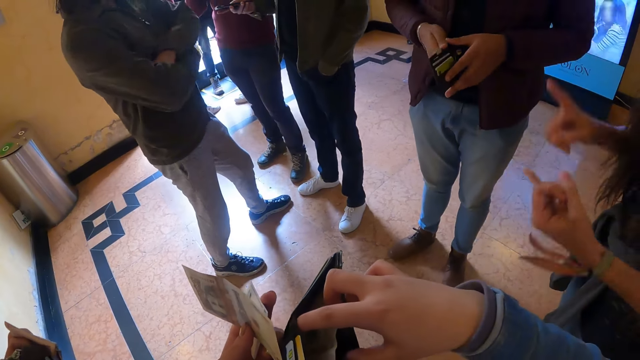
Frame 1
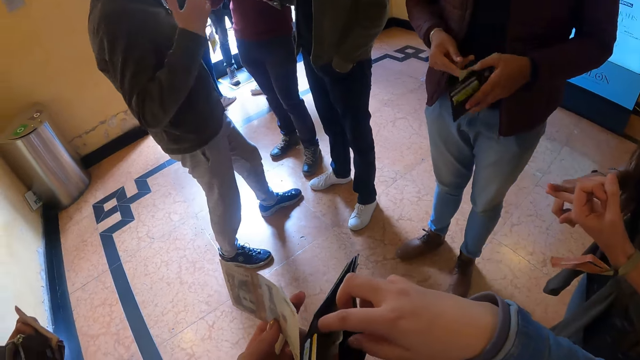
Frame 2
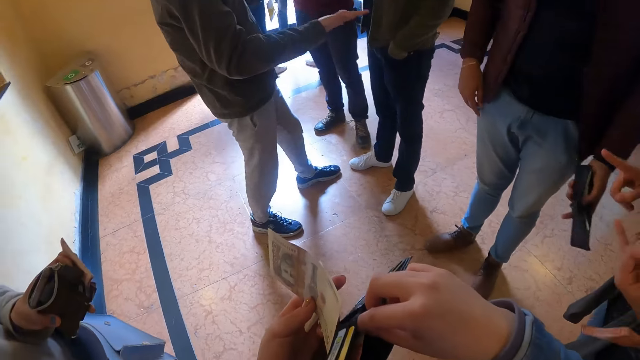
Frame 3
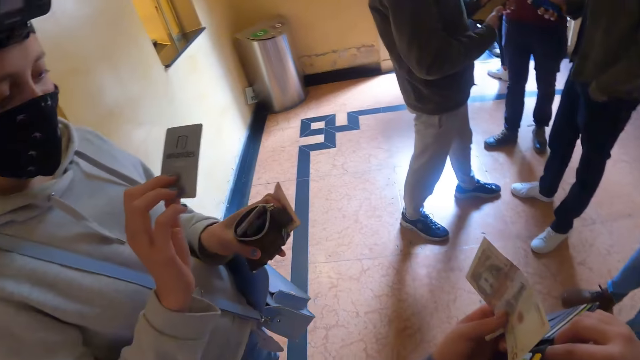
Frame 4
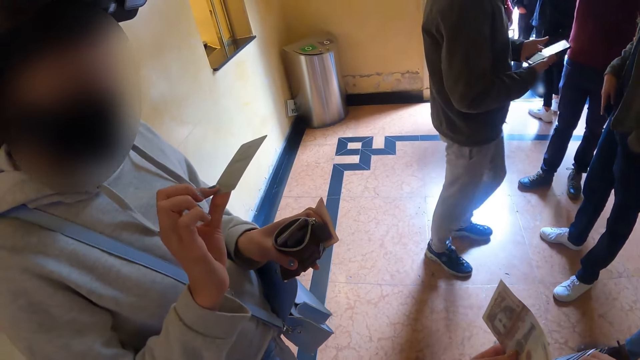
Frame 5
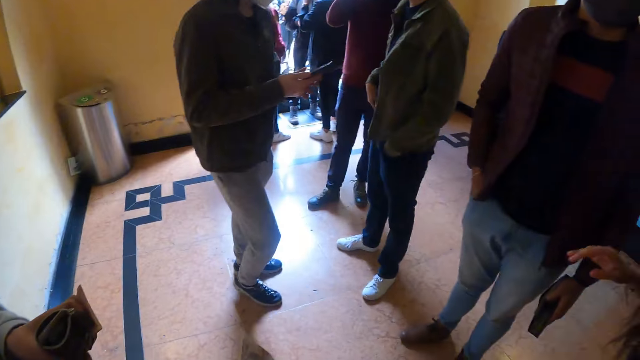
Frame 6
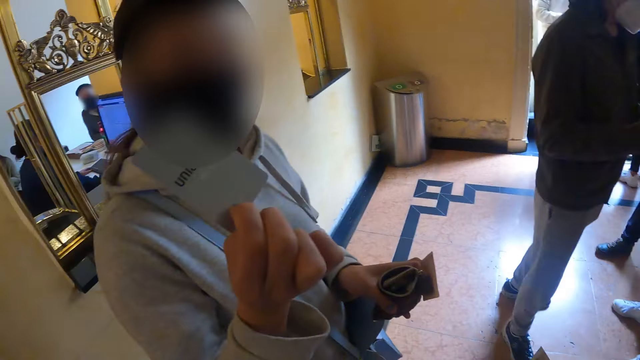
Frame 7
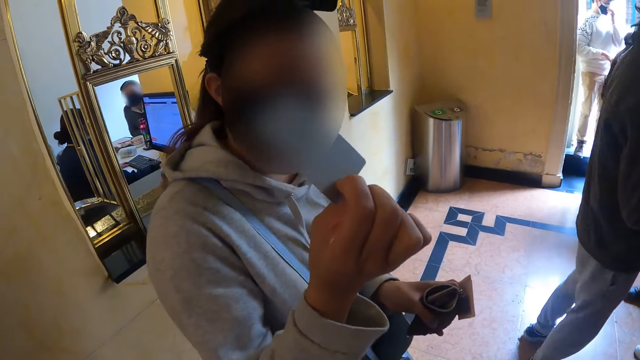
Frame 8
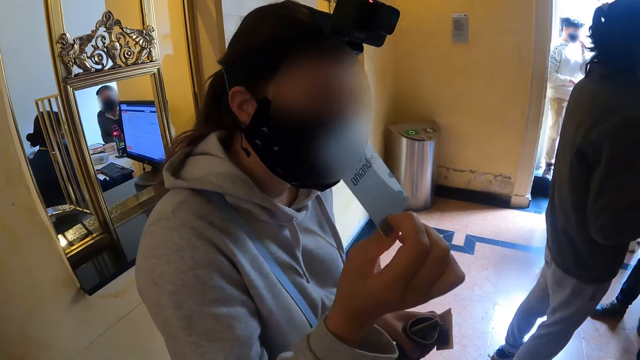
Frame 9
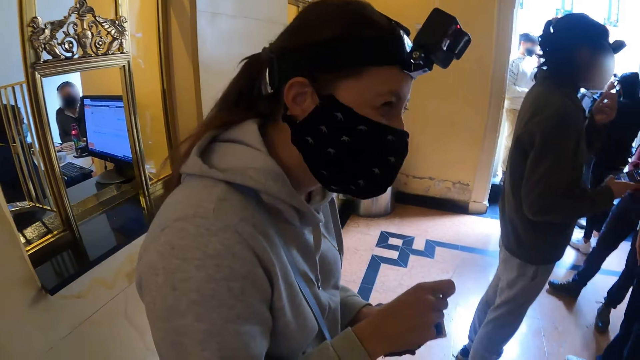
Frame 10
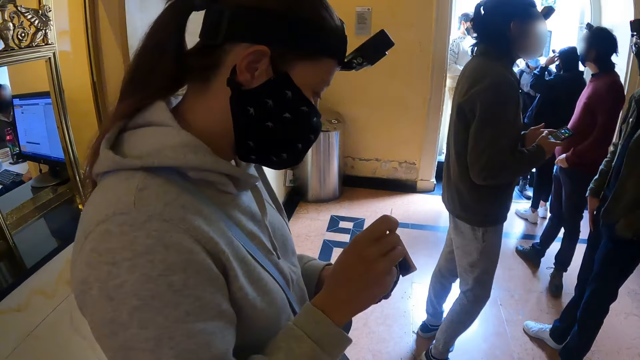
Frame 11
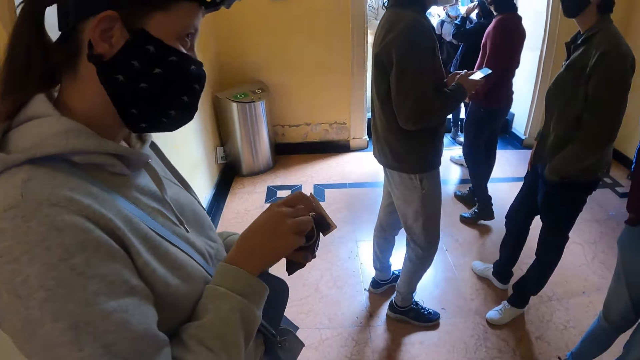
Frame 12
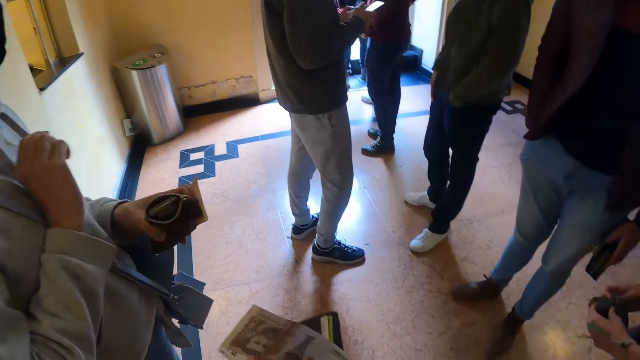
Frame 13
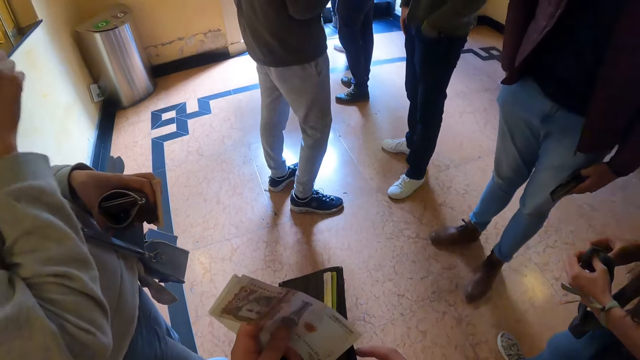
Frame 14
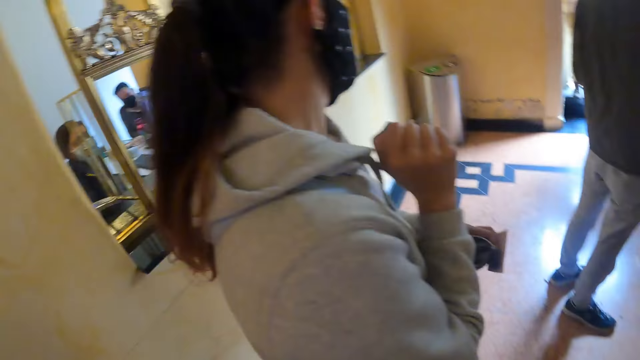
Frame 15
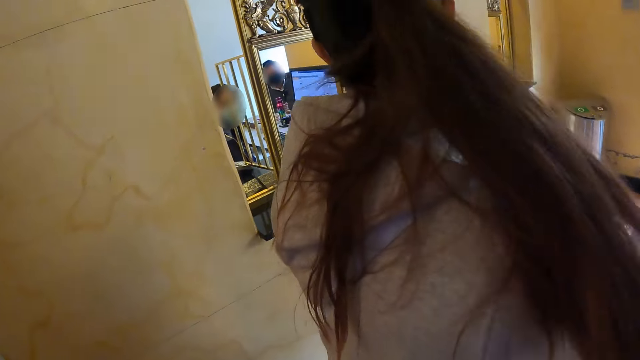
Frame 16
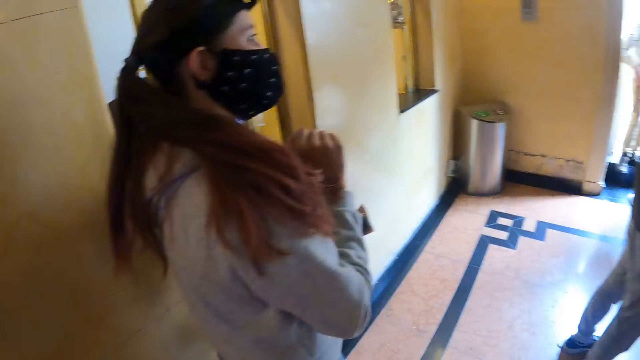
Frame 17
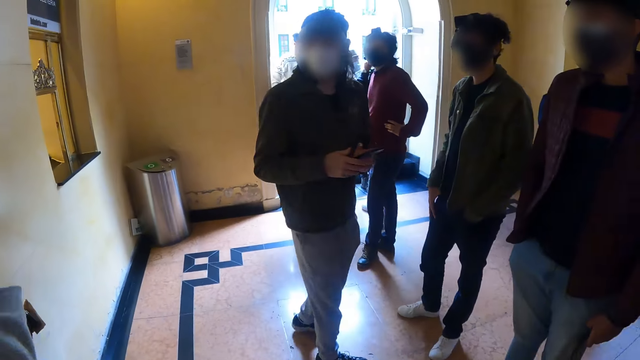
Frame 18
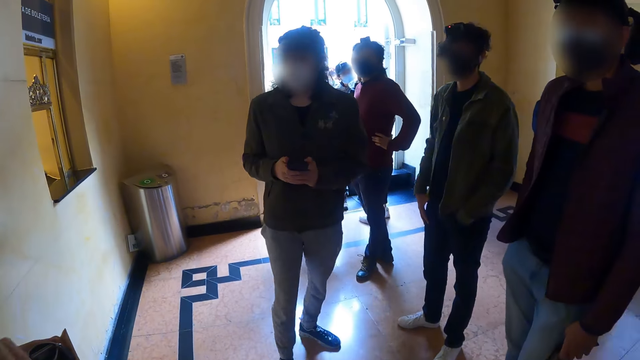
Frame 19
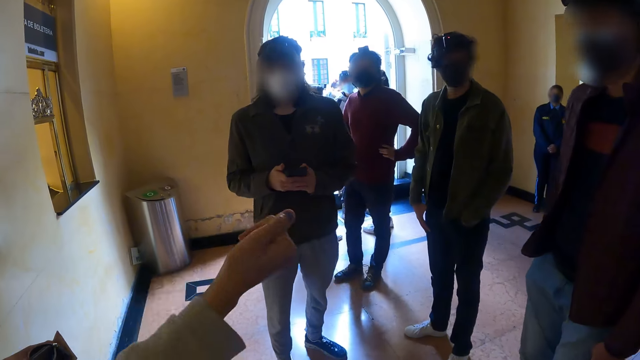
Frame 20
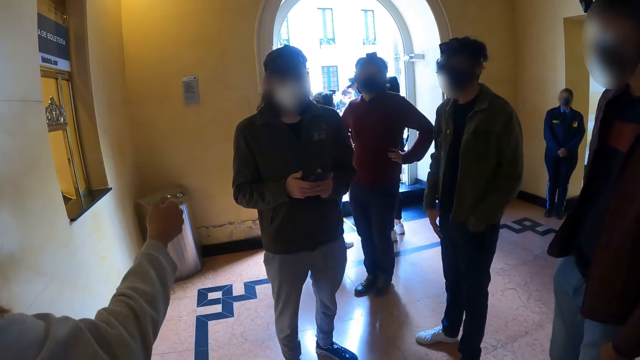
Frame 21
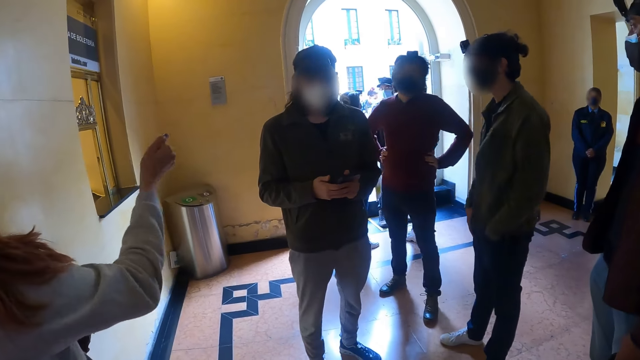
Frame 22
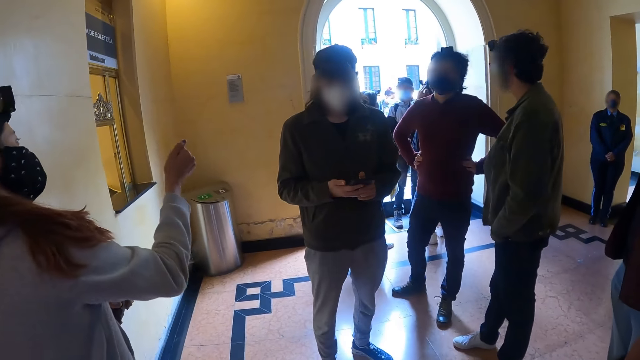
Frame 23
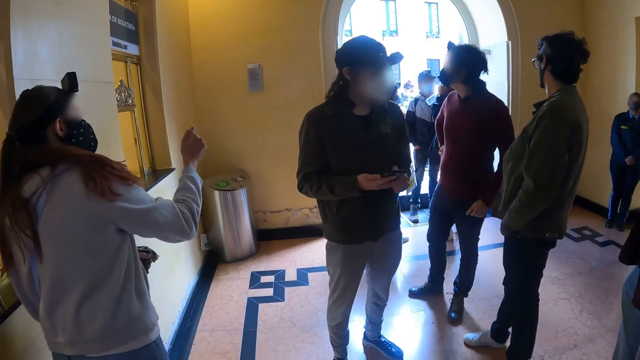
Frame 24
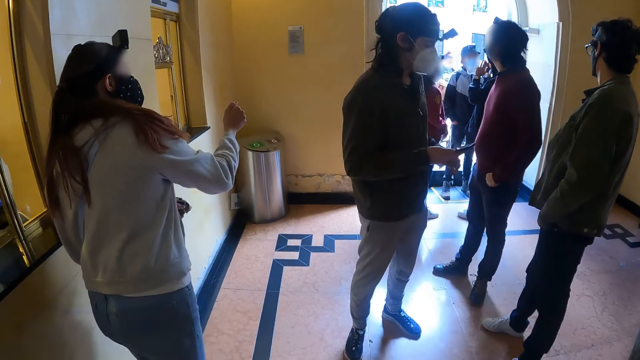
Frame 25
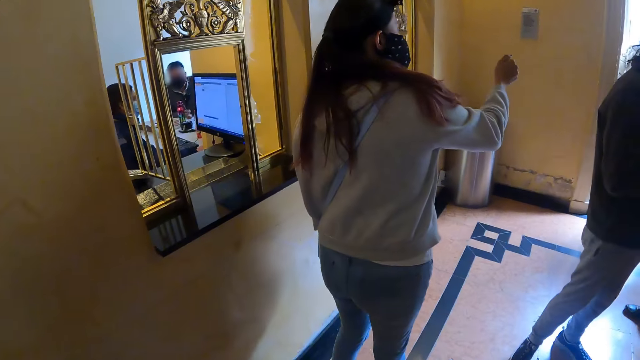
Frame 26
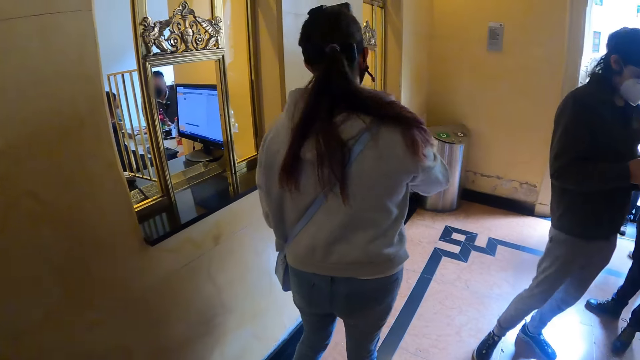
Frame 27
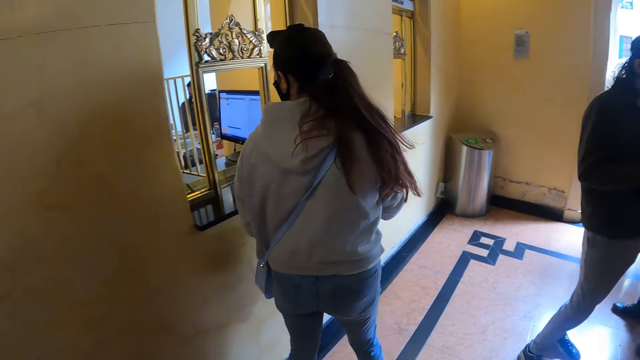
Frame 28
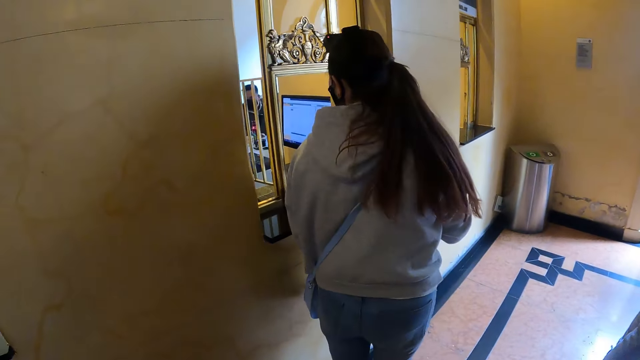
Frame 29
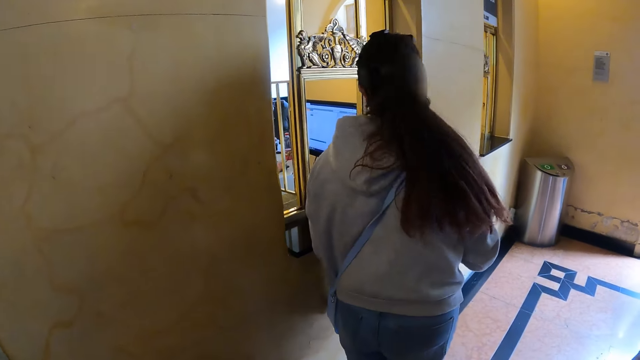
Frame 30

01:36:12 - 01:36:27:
A person holds the money on the hand. A second person uses the phone. A woman holds a card with her right hand. The woman shows the card. The woman puts the card in the wallet. The camera wearer holds the money. The woman moves the hand to the head, moves to the window, and counts the colleagues. A third person looks at the door. The woman stares at the third person.

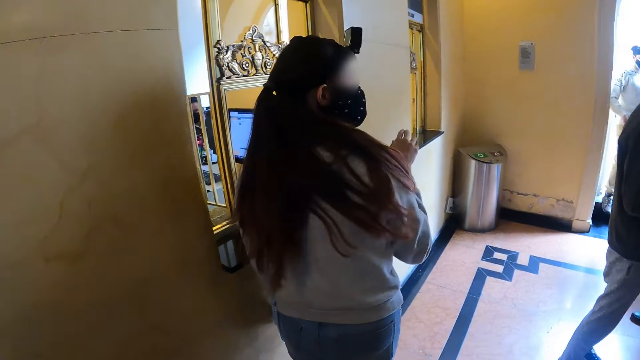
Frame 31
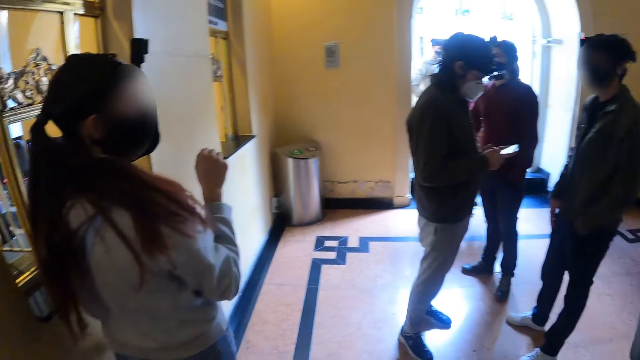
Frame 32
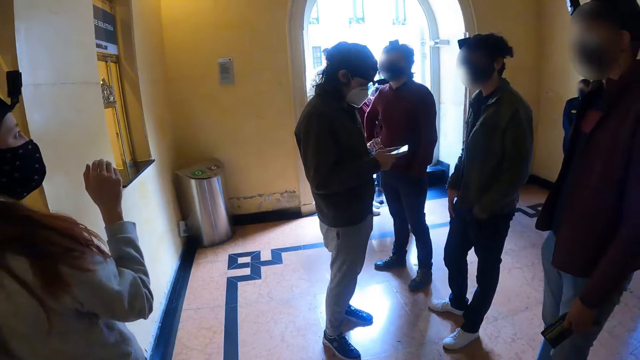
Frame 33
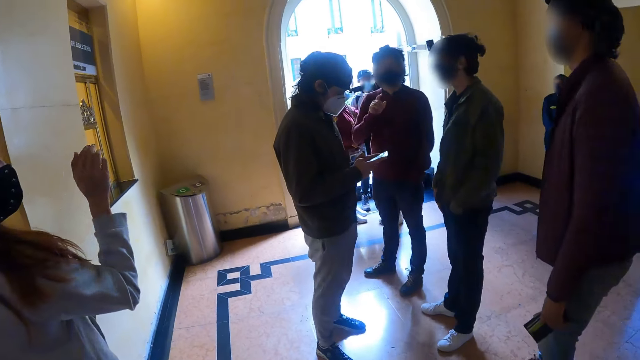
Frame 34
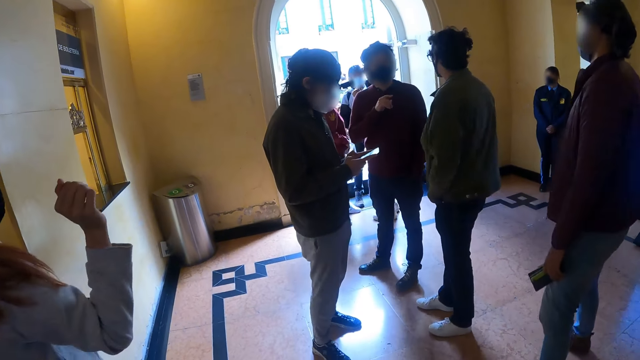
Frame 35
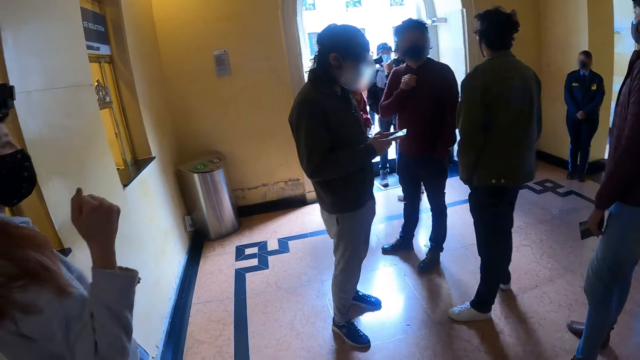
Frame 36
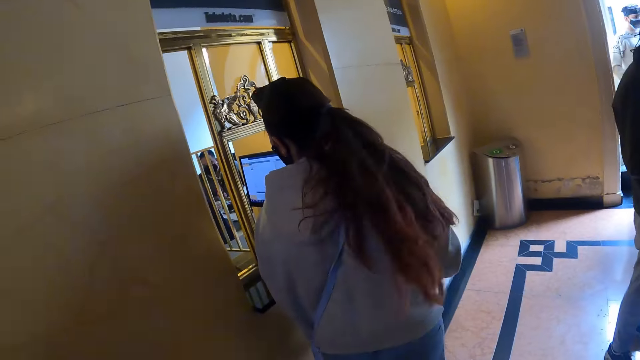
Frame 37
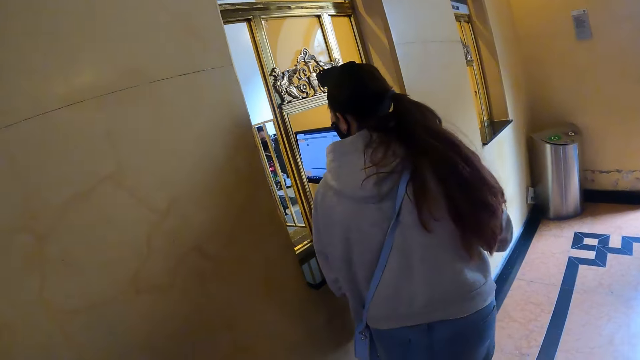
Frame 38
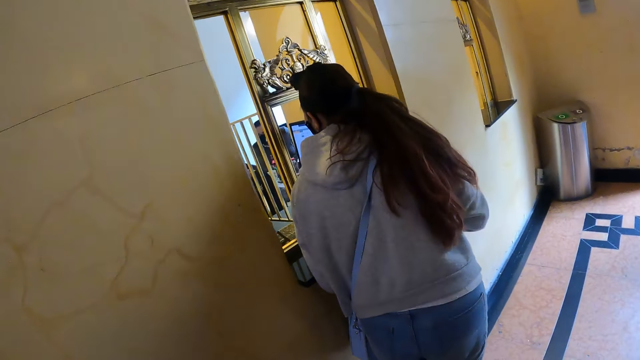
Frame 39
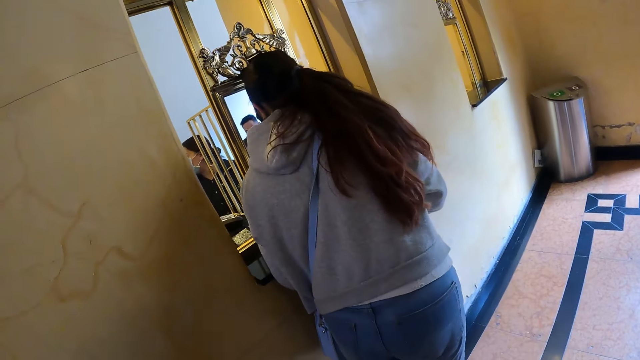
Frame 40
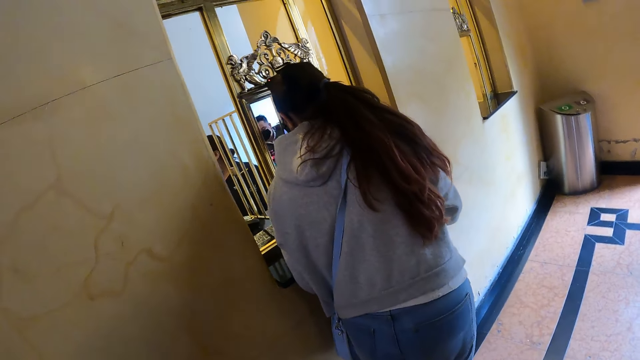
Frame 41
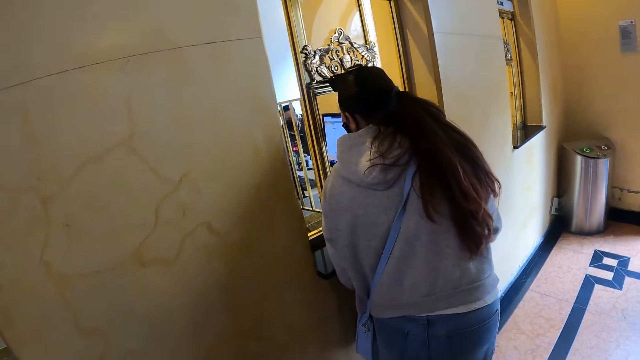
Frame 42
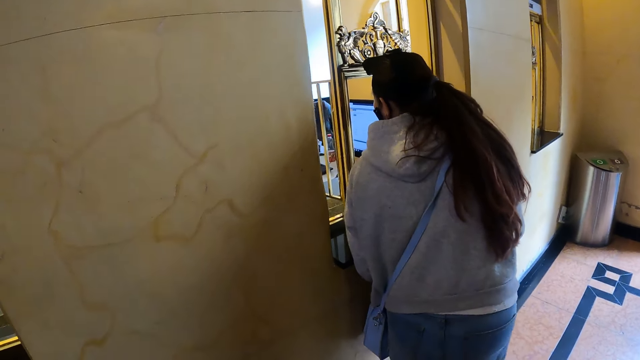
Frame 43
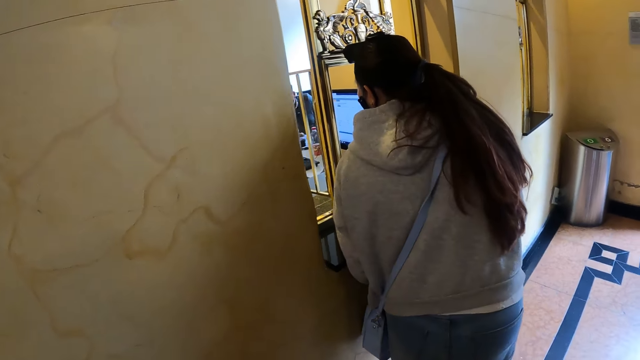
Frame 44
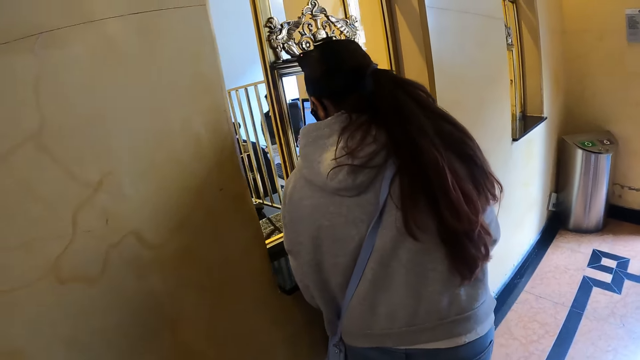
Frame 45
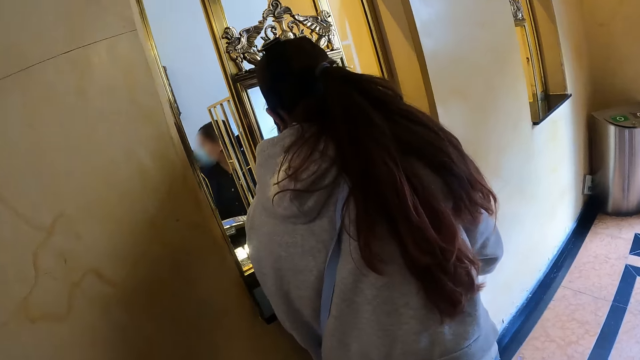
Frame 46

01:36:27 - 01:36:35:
A person counts the colleagues. A woman moves close to the counter window. The woman moves her hand. The woman stares at the window. The camera wearer moves close to the window.
